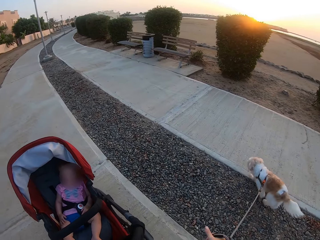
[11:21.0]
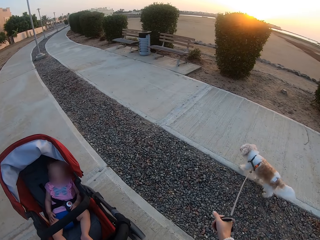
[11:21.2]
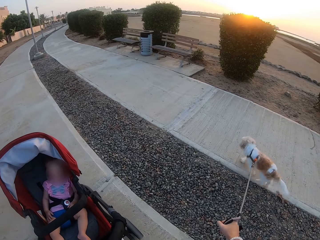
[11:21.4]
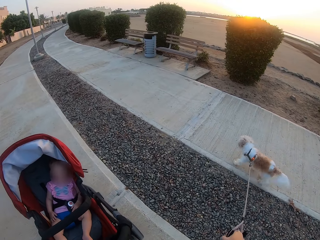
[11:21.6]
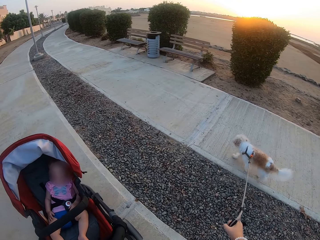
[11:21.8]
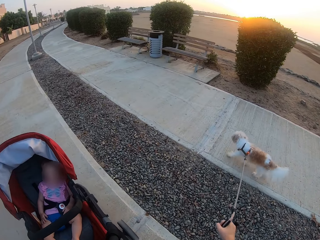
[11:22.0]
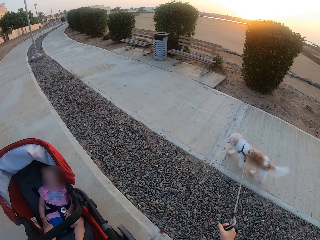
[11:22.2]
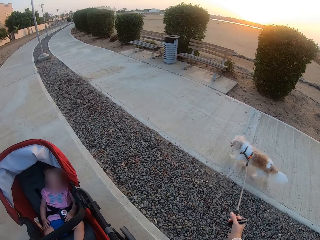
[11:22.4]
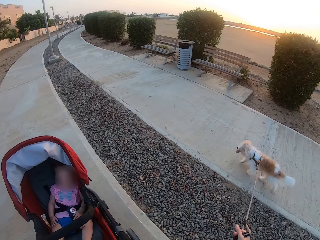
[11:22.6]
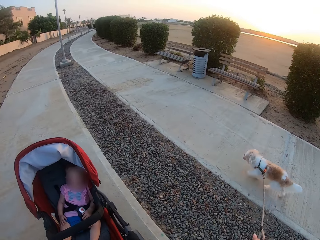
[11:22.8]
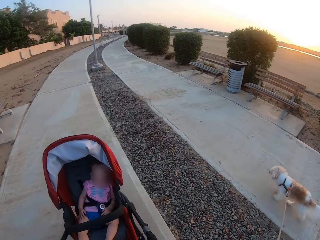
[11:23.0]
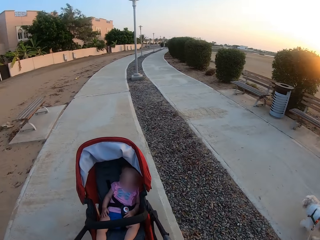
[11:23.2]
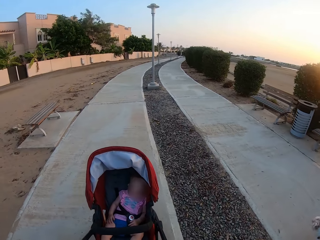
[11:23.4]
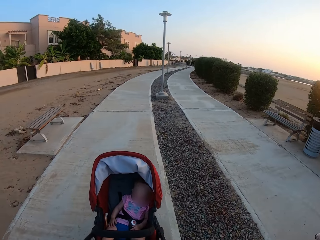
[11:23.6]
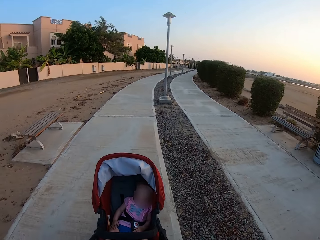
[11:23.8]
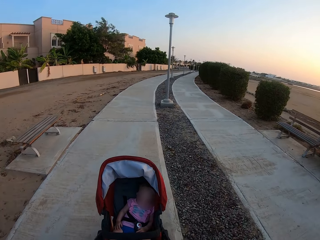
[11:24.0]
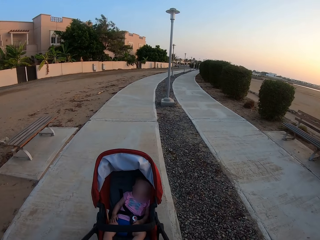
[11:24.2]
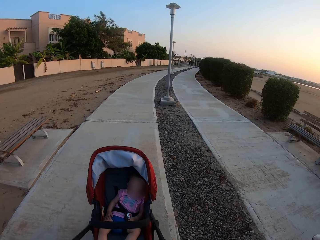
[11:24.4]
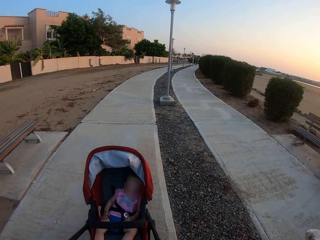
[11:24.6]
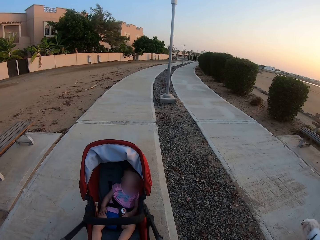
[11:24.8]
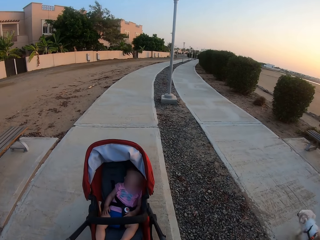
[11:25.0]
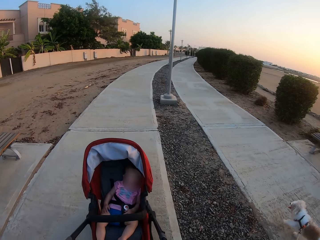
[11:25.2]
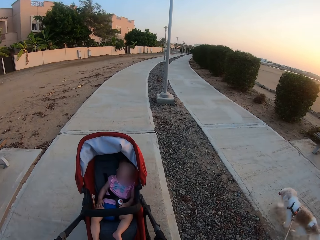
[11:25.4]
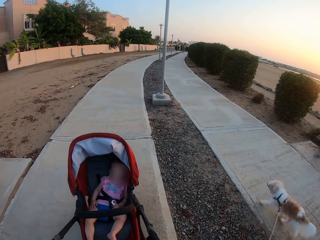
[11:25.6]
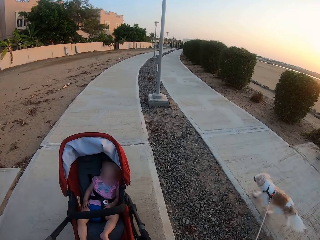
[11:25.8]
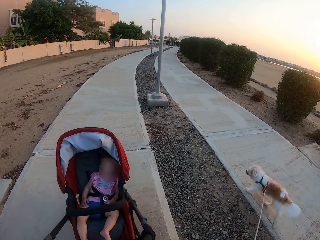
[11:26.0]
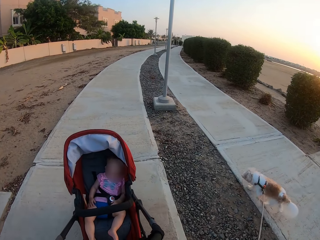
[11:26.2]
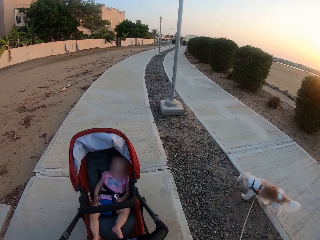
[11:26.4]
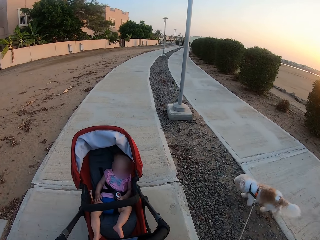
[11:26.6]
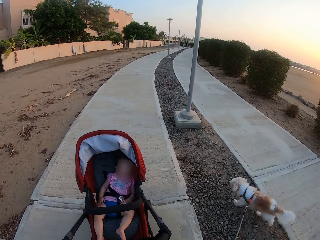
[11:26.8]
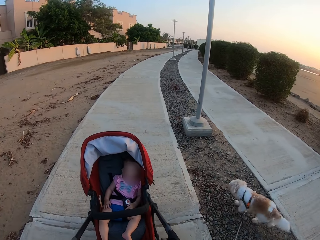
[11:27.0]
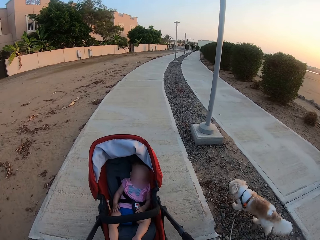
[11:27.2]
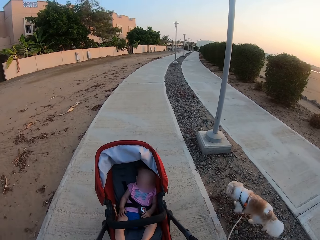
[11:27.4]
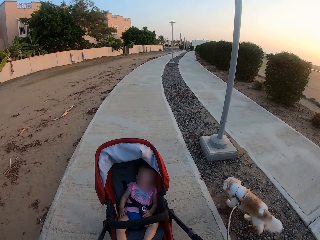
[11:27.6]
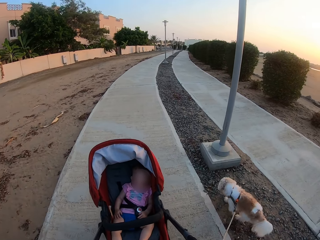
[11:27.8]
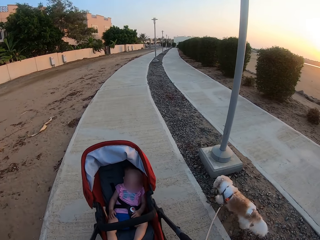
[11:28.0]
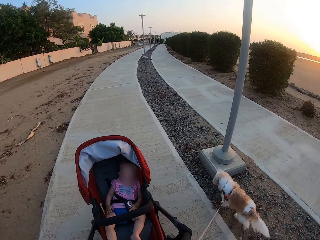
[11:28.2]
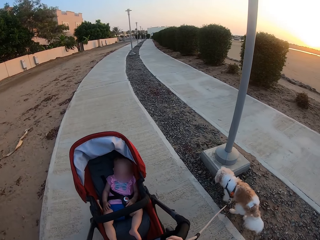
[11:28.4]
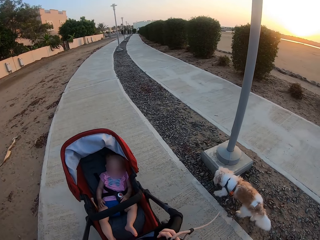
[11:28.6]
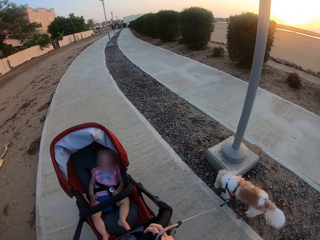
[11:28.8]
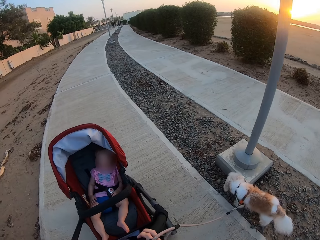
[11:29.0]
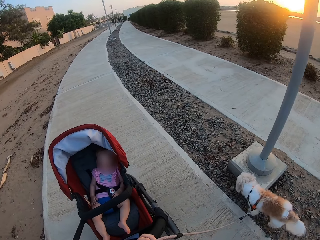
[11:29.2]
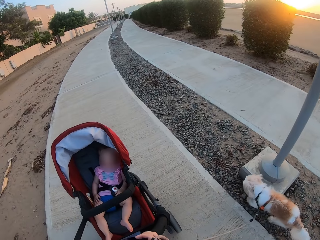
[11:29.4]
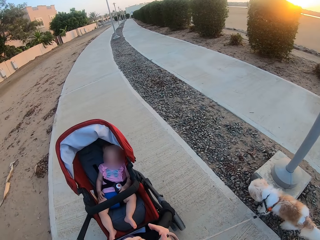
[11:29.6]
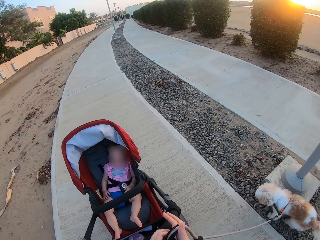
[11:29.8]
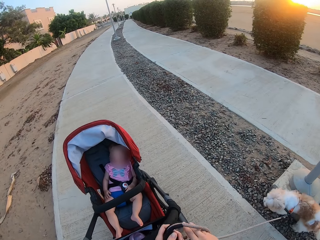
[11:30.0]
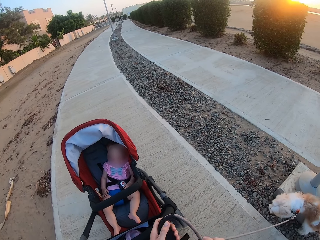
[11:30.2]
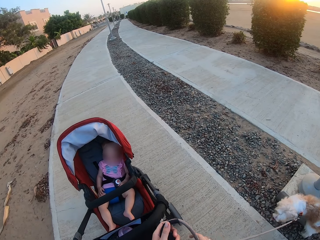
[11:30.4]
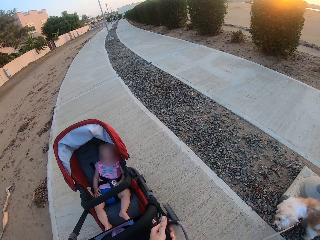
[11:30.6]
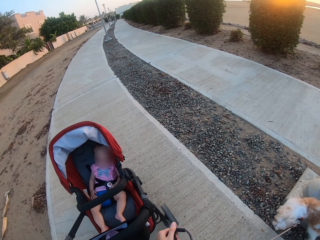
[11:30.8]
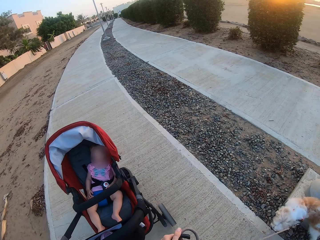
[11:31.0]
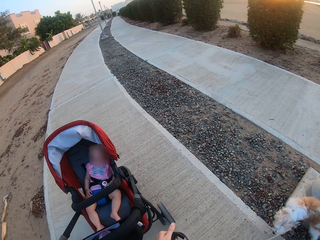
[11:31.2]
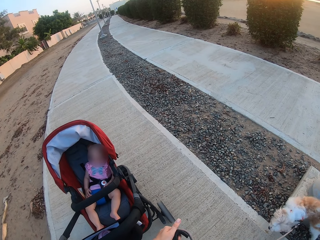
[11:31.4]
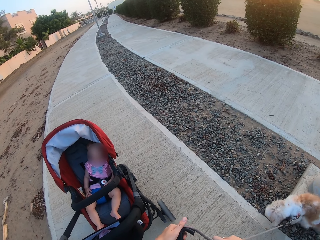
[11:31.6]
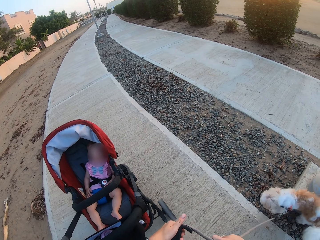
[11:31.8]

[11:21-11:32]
The camera wearer holds the dog's rope with the right hand. They push the stroller.

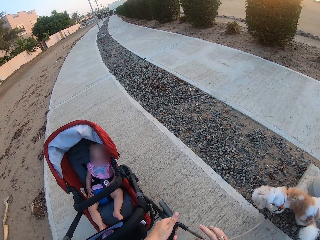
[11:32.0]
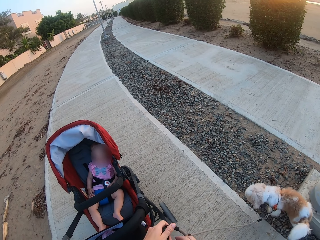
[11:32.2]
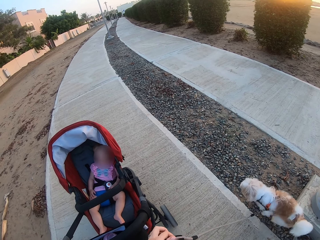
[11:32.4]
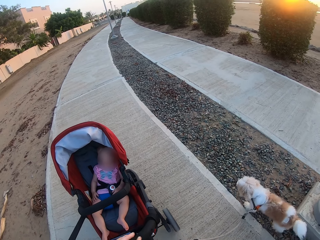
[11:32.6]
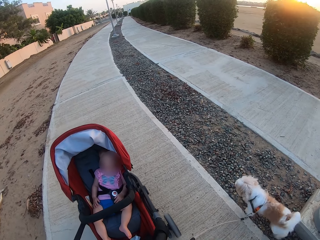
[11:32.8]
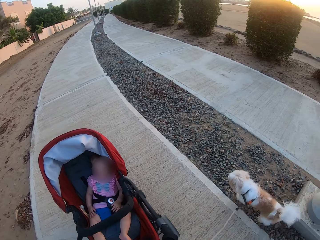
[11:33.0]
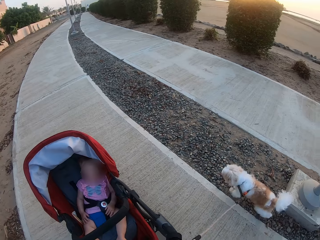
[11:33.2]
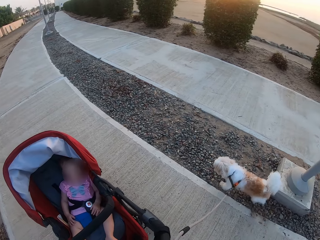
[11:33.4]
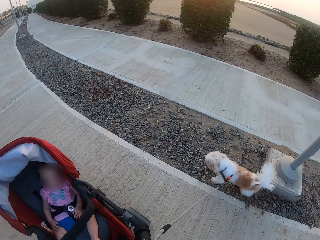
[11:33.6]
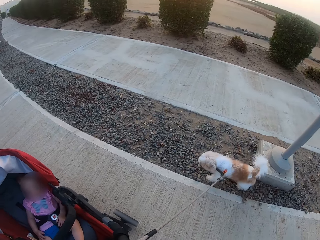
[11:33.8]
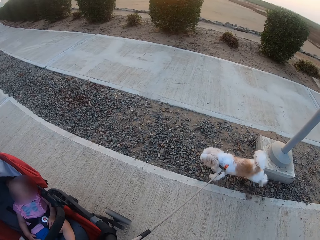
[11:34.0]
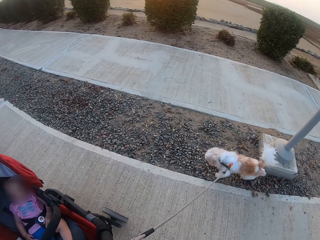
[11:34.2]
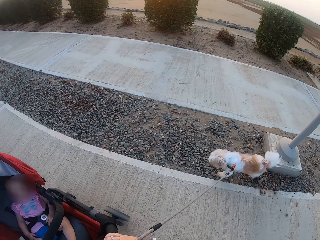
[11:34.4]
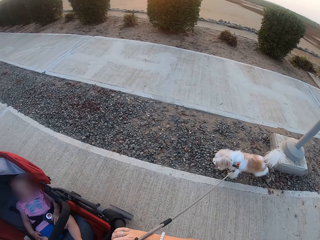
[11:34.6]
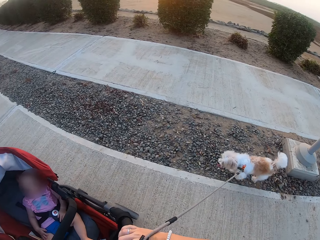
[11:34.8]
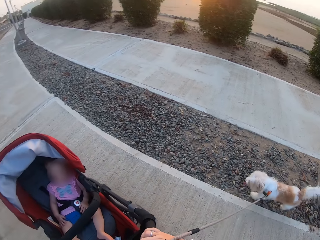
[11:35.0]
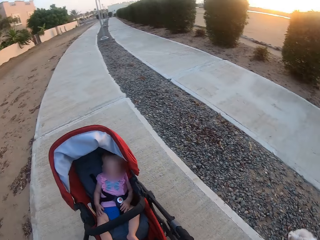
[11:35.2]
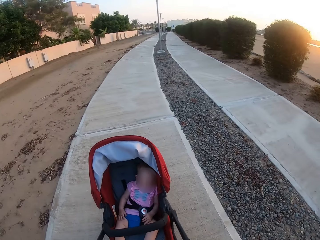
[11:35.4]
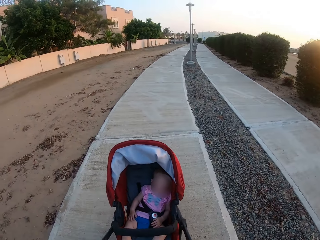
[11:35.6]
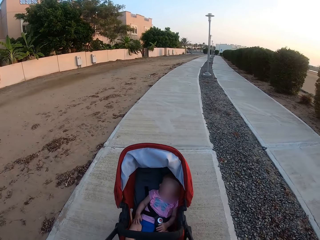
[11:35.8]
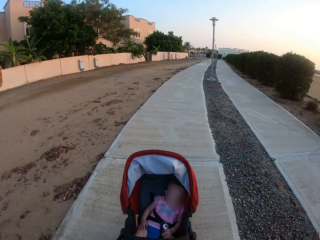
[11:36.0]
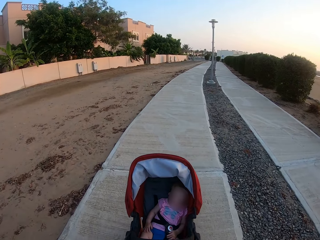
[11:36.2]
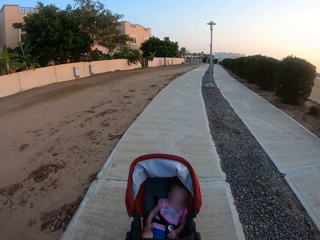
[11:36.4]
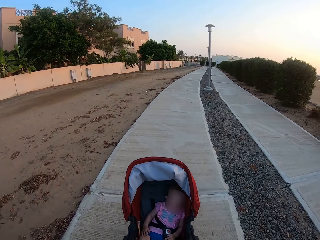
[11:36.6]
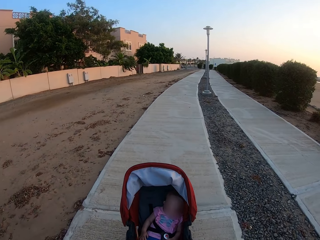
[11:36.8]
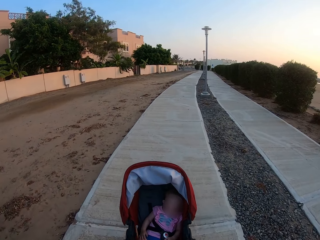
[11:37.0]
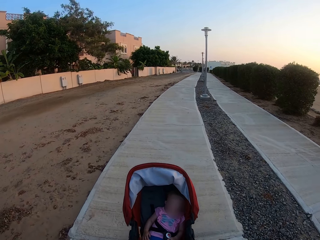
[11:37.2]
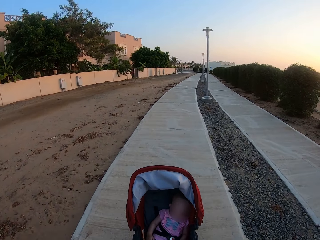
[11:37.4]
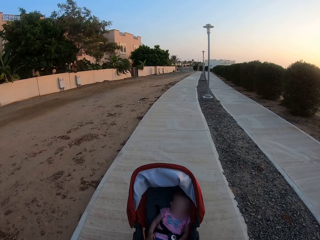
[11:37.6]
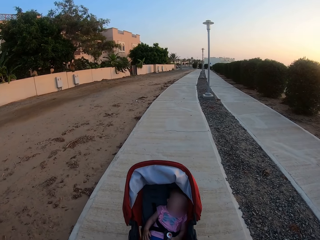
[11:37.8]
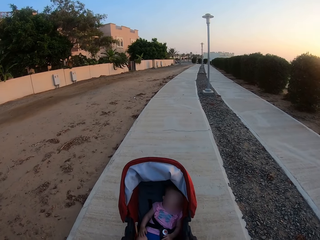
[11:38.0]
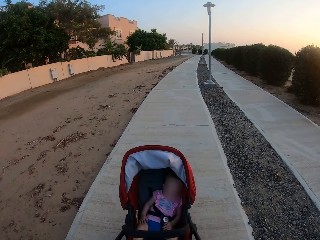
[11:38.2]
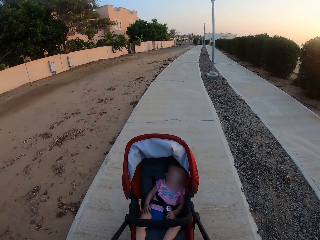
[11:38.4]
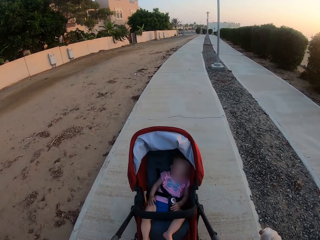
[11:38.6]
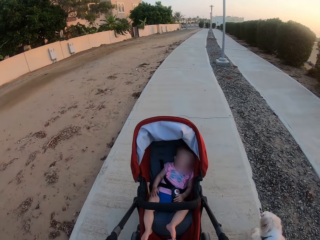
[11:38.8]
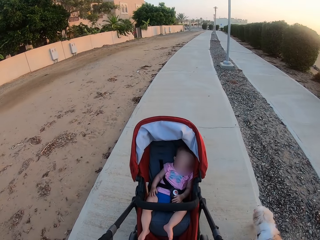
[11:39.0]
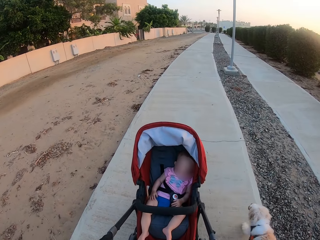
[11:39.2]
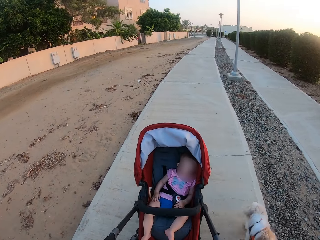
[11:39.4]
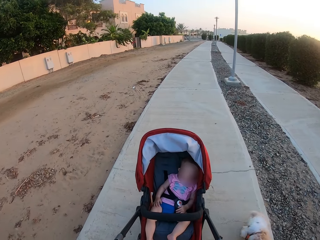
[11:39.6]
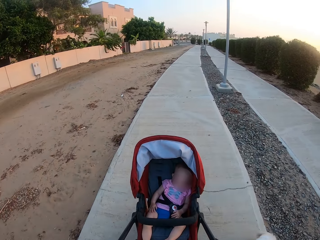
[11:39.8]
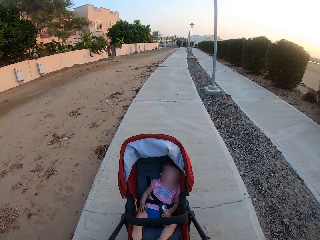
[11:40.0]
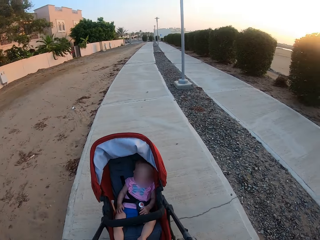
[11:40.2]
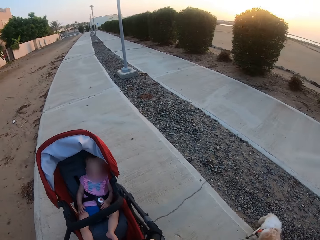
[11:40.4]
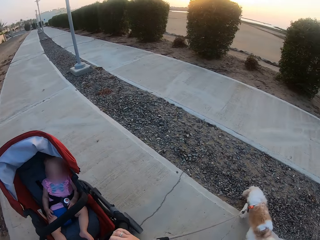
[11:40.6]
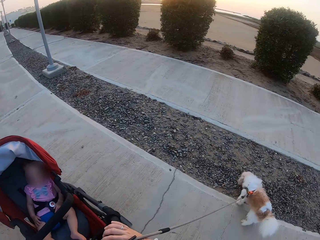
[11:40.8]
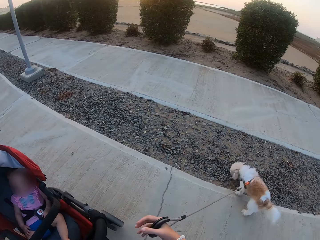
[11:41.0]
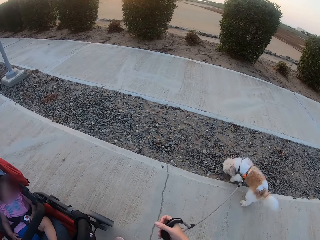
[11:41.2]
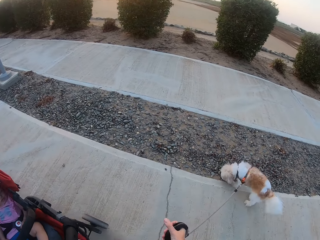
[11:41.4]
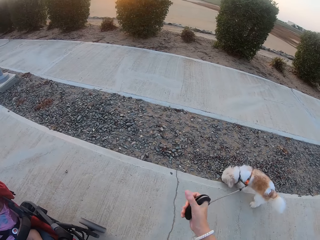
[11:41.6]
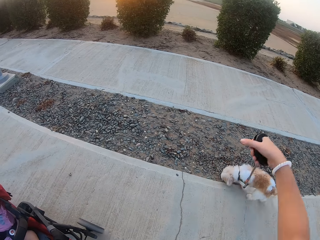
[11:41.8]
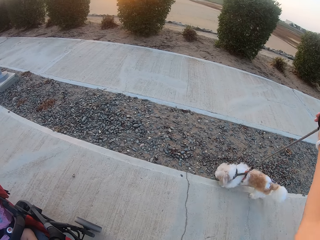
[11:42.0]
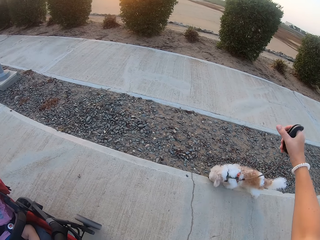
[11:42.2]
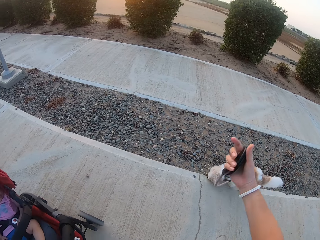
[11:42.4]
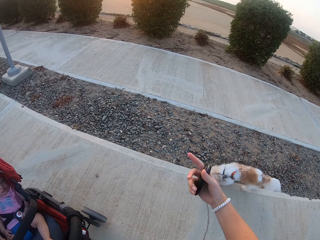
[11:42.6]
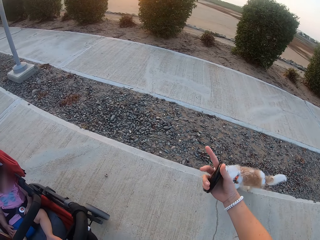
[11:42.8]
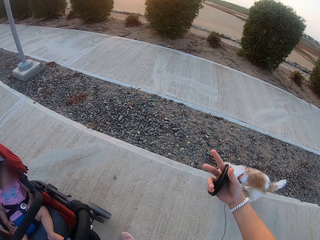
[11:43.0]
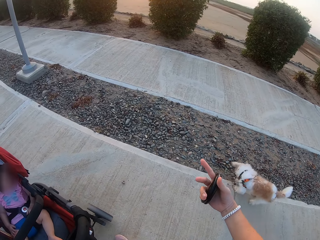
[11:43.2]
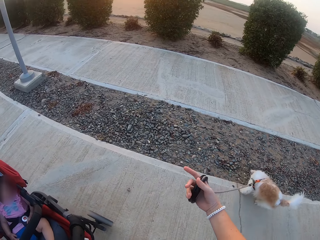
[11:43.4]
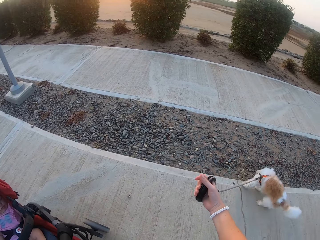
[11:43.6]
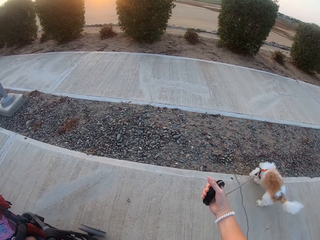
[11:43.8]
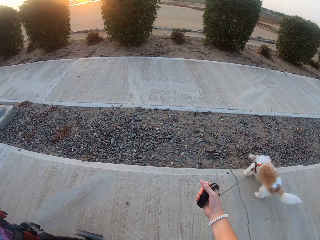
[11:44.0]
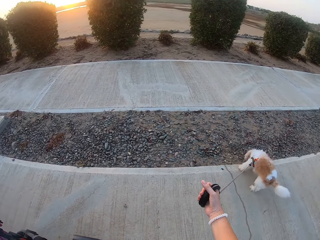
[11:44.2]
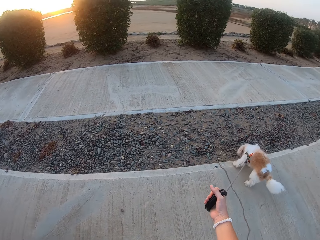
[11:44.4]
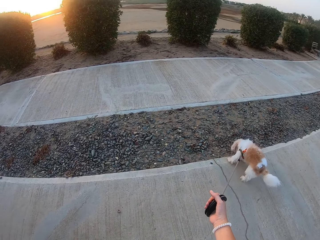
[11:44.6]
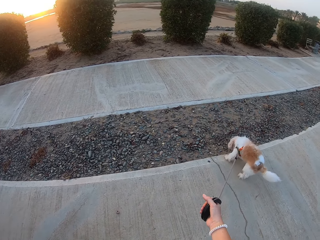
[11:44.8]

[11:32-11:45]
The camera wearer looks at the dog. They push the stroller and lift the rope.
